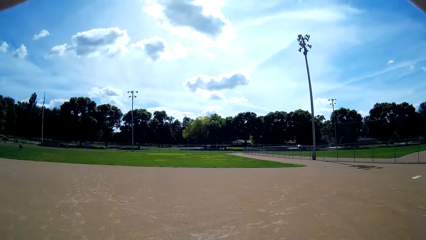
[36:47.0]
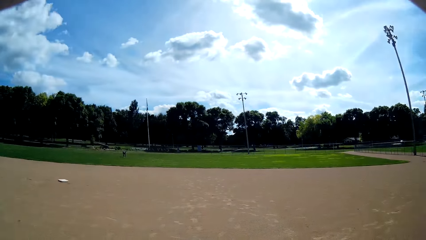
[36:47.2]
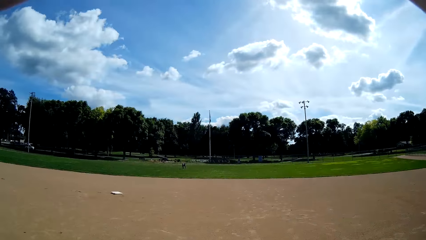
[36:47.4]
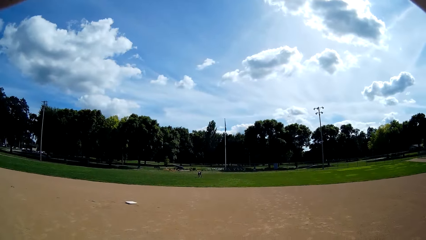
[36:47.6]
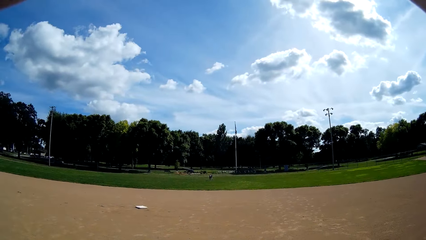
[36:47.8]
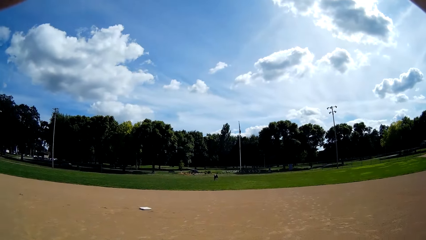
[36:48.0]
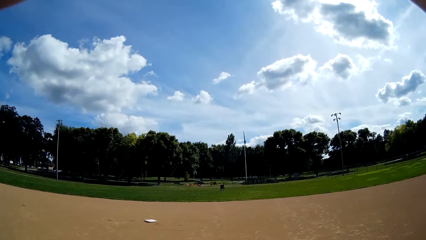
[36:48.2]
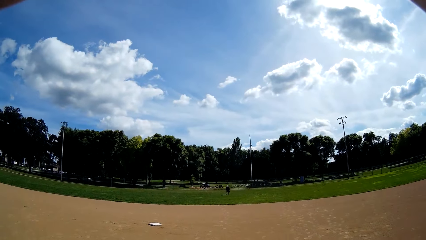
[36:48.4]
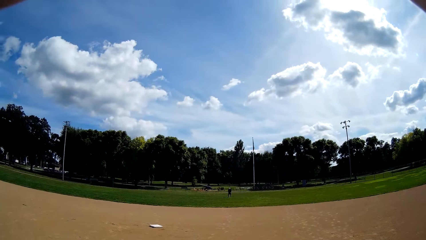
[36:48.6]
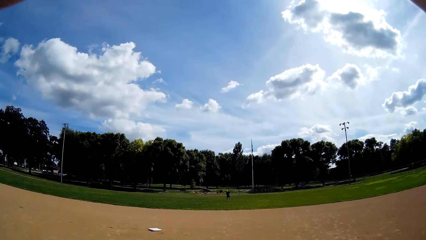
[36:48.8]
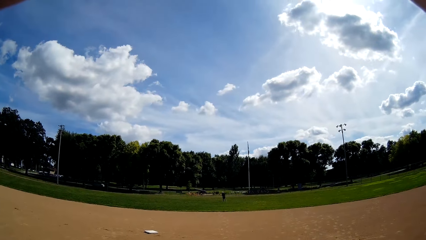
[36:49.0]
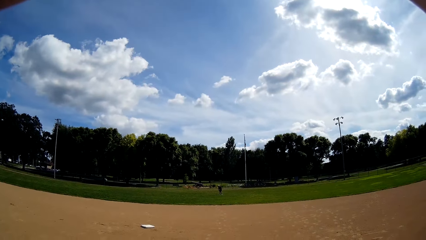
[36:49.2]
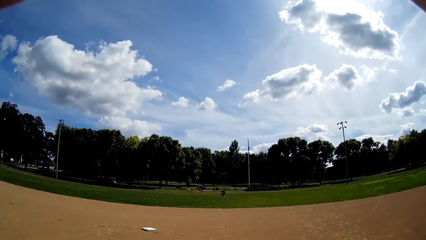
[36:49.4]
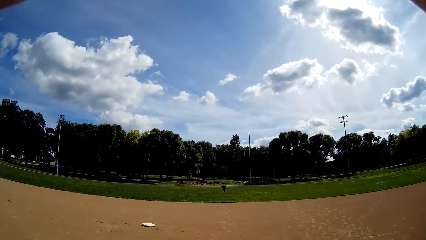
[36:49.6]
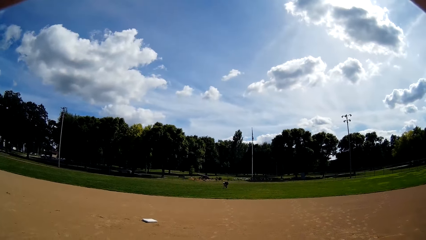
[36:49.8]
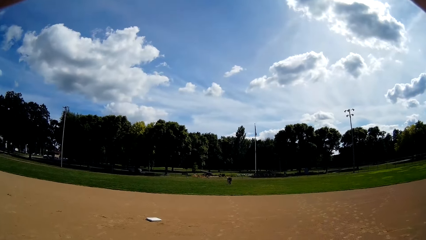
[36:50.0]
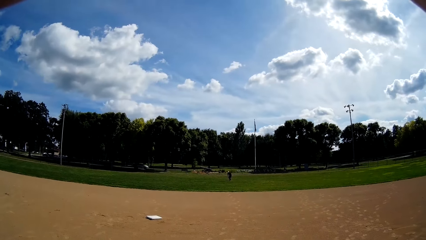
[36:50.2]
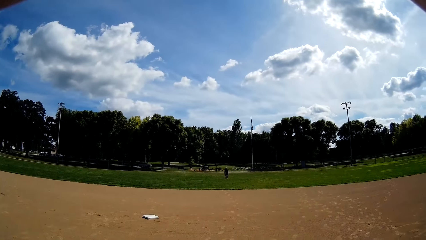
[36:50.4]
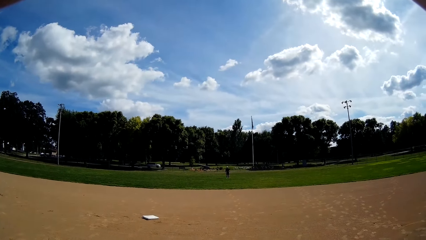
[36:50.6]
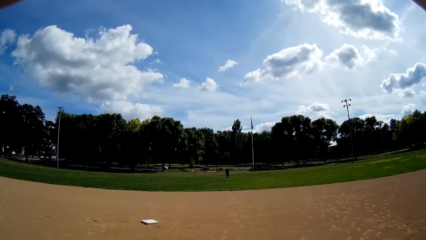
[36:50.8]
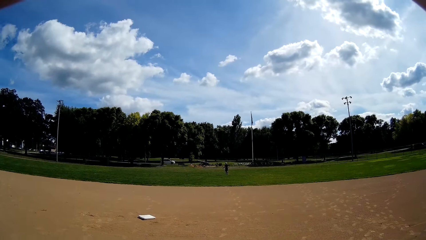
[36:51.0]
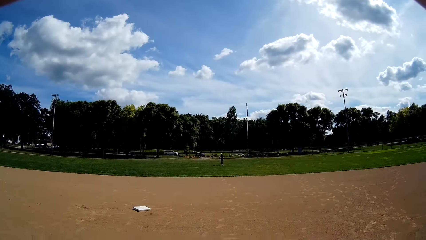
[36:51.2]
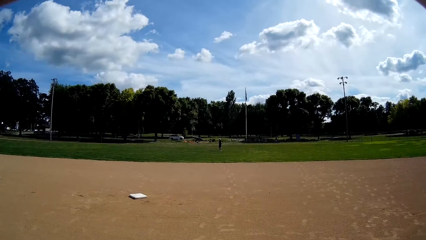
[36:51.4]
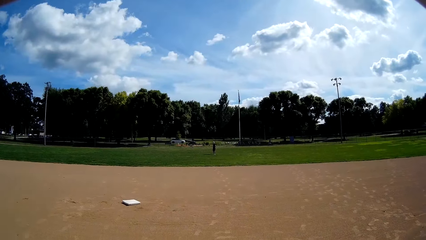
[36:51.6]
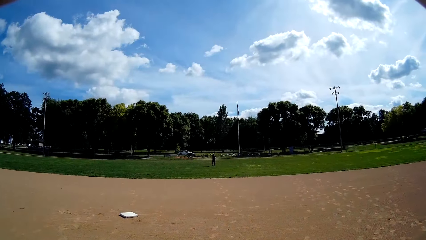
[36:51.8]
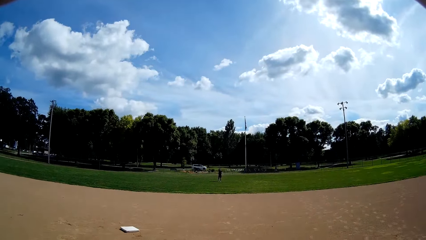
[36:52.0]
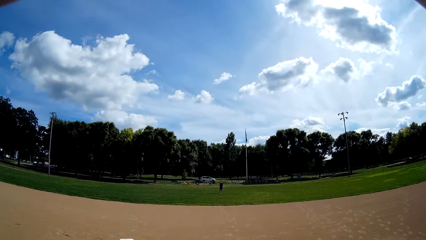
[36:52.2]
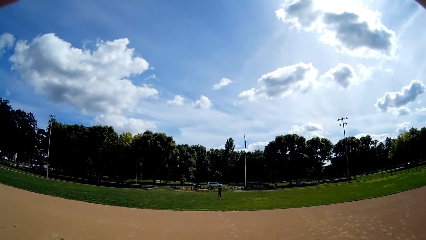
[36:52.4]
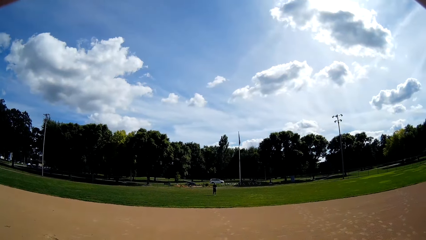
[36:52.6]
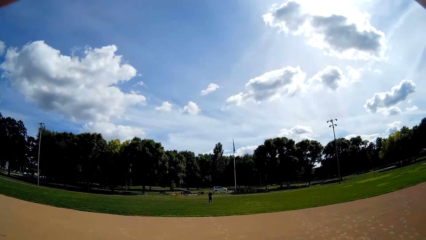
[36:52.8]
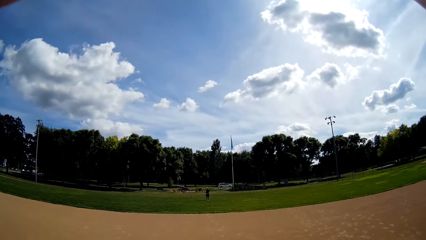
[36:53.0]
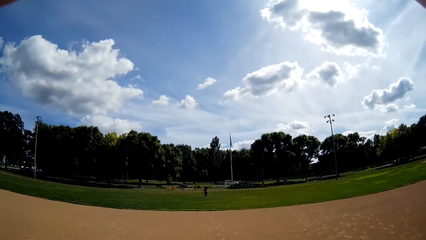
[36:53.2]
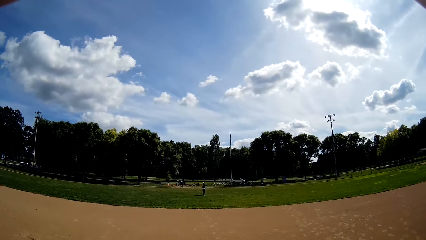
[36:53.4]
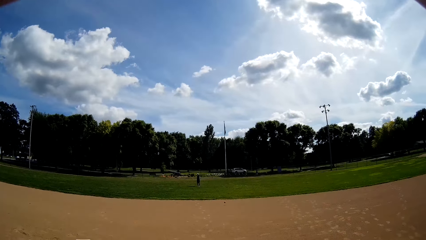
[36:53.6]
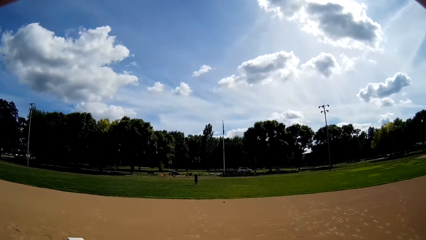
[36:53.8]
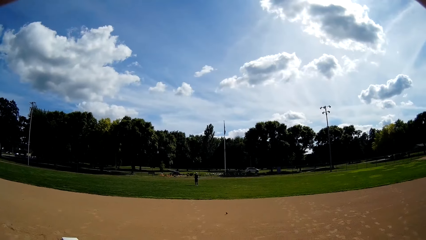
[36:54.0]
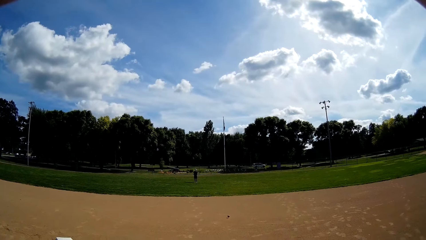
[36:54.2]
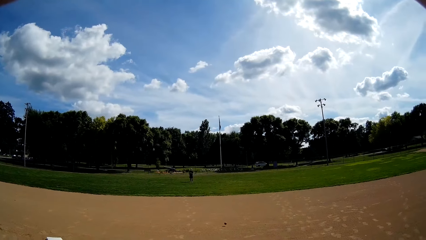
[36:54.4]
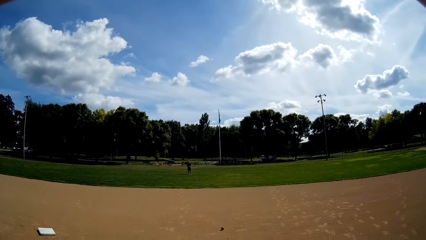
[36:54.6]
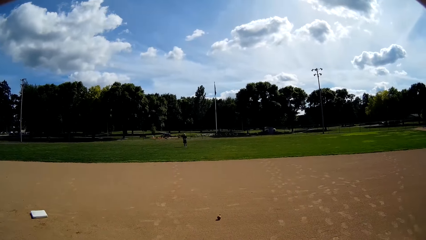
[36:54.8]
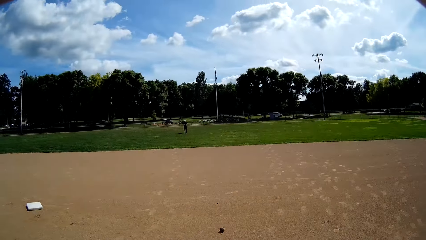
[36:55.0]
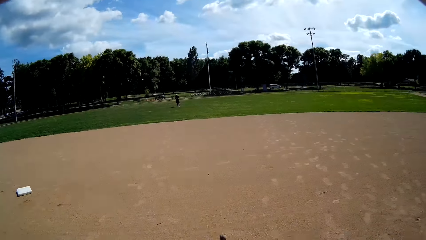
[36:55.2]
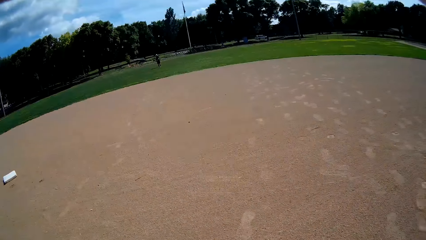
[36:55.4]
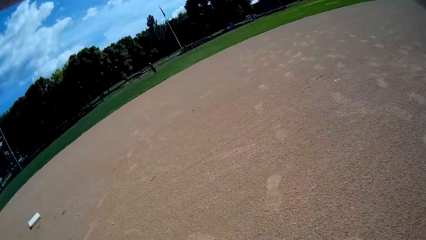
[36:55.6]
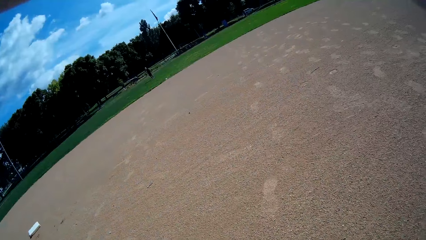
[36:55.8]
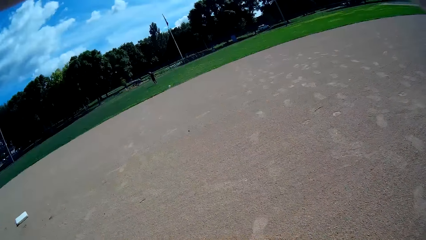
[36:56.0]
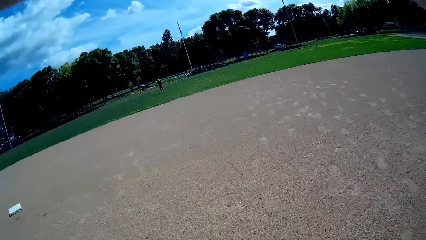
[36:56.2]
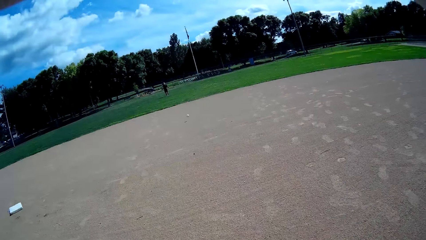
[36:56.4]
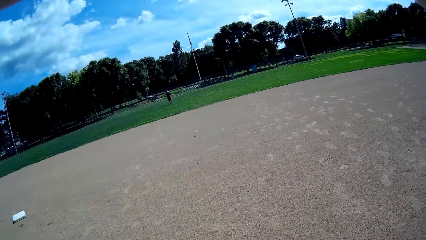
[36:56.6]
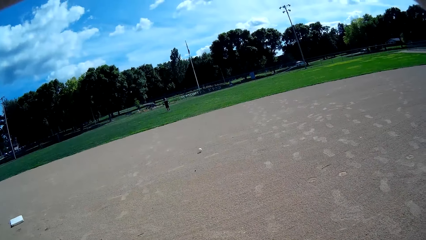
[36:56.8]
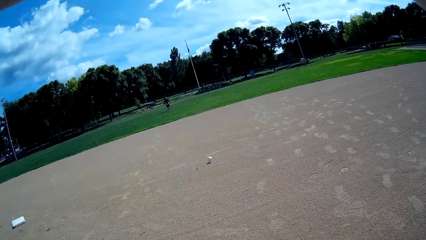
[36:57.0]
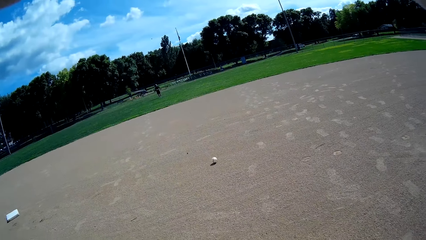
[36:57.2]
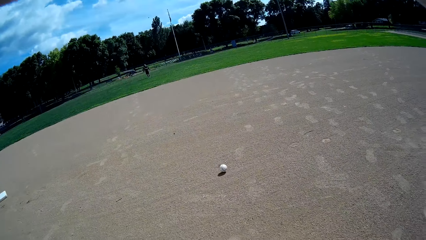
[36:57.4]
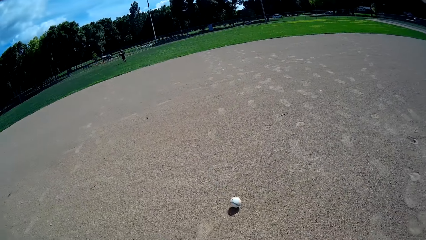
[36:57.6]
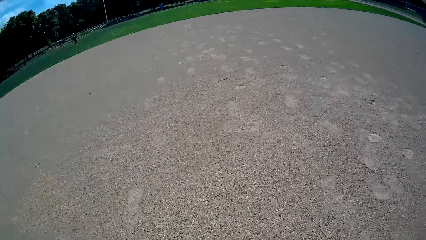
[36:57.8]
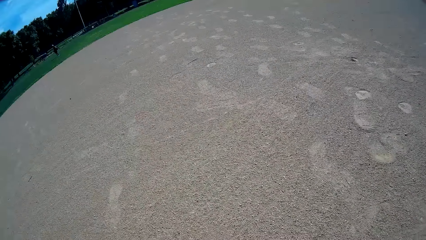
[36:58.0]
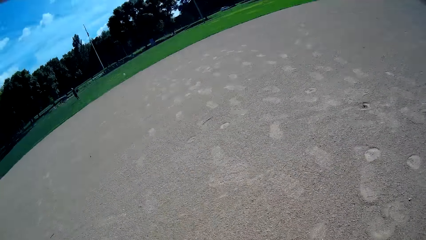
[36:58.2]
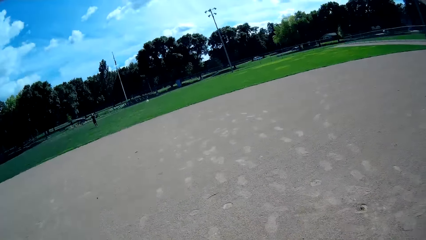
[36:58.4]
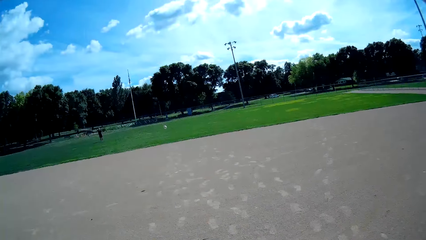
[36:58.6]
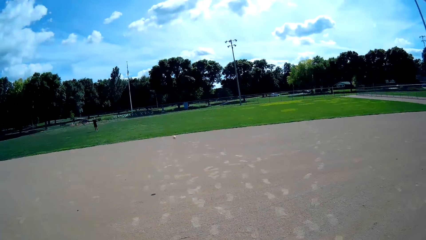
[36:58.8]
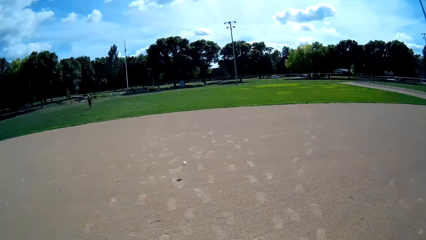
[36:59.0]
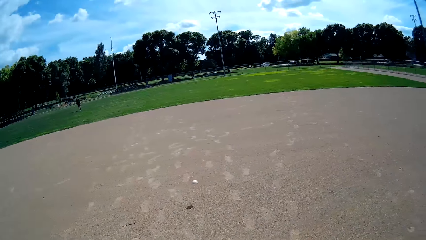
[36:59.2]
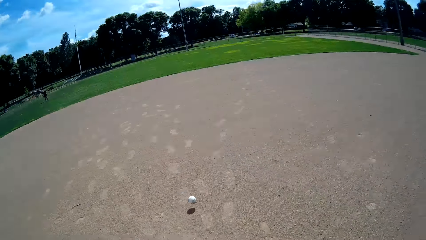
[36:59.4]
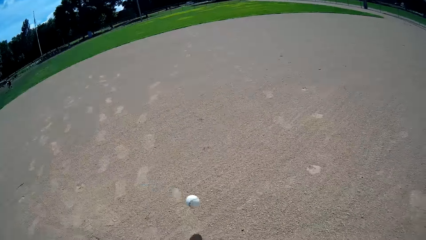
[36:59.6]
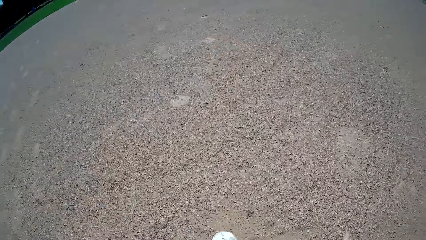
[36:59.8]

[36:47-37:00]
A man picks up a baseball. The man throws the baseball towards the camera wearer. The man throws the baseball towards the camera wearer repeatedly. The camera wearer holds the baseball. The man throws the baseball towards the camera wearer.

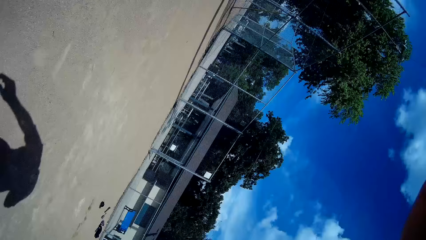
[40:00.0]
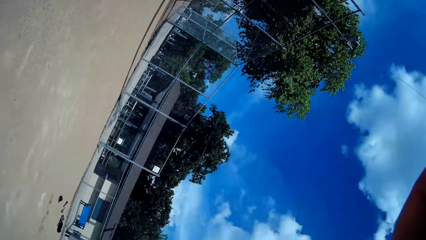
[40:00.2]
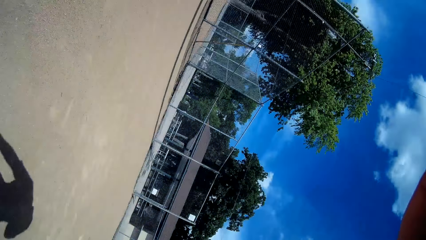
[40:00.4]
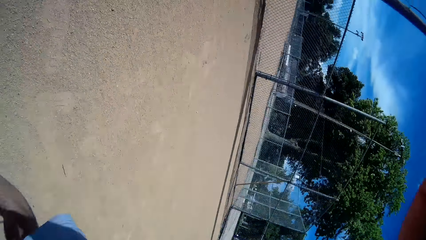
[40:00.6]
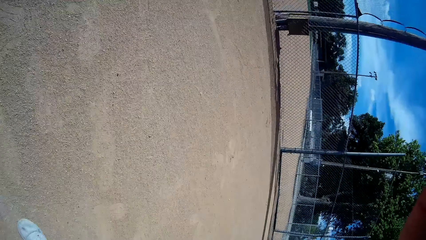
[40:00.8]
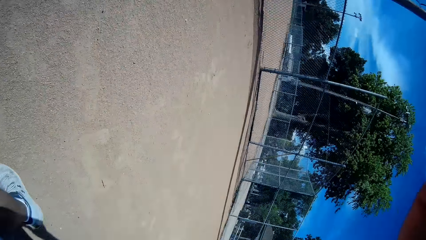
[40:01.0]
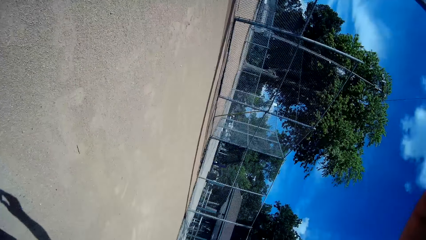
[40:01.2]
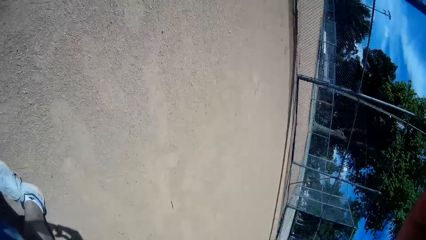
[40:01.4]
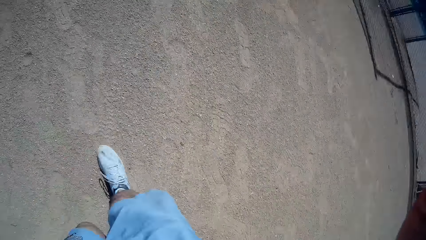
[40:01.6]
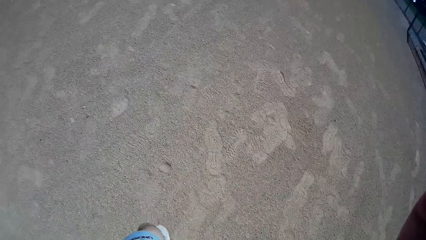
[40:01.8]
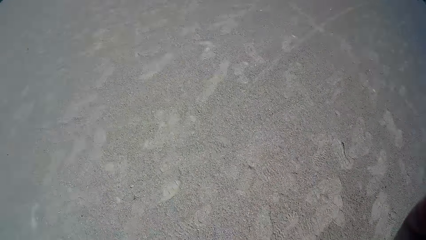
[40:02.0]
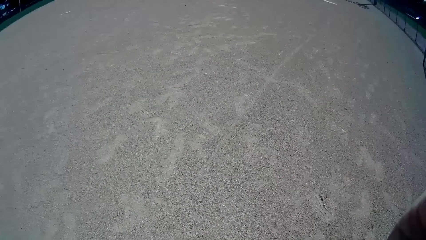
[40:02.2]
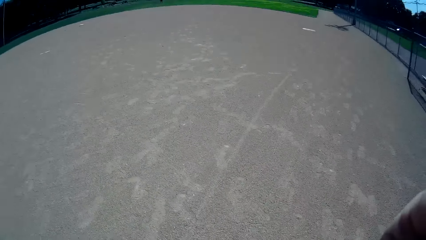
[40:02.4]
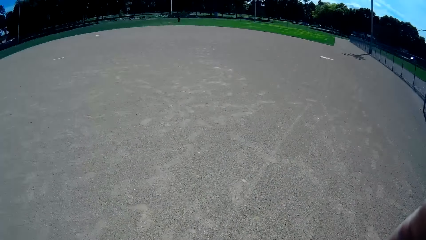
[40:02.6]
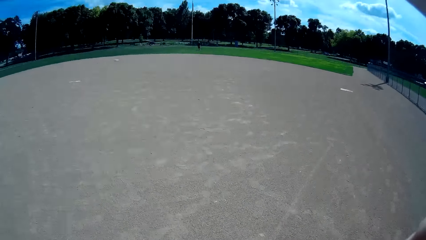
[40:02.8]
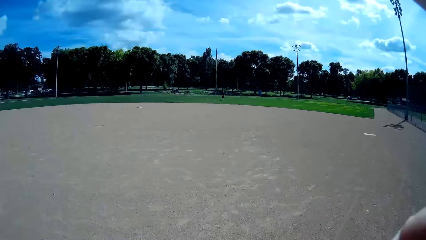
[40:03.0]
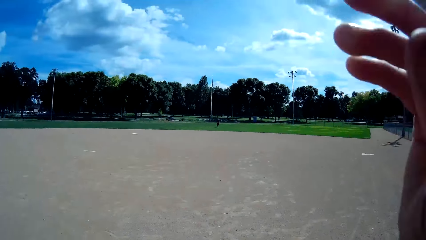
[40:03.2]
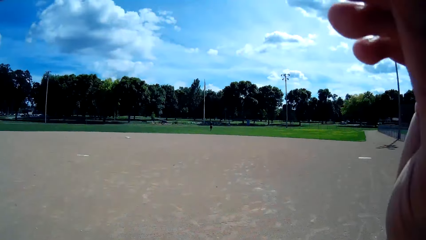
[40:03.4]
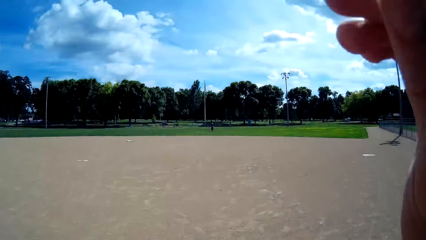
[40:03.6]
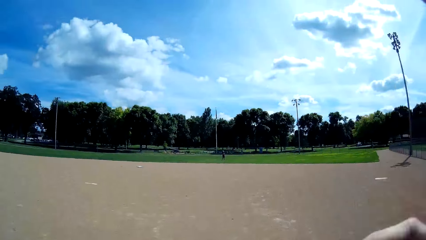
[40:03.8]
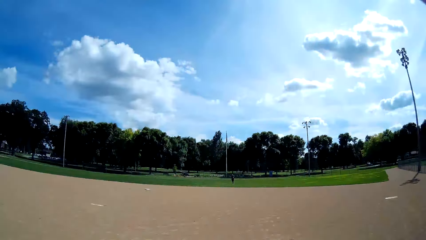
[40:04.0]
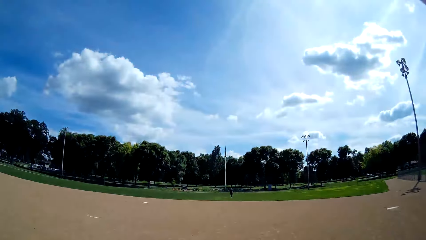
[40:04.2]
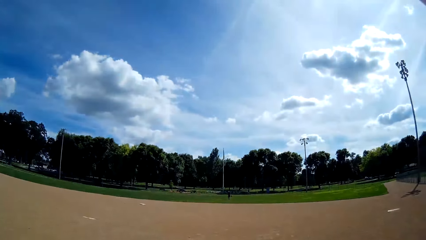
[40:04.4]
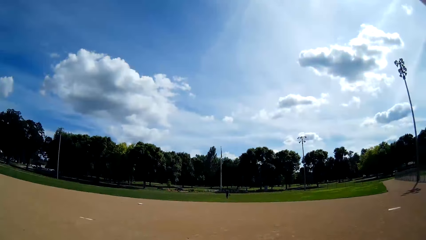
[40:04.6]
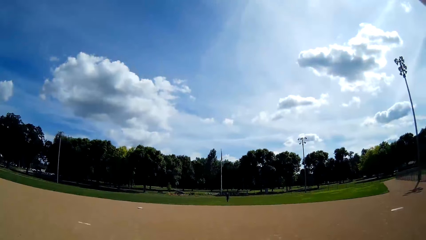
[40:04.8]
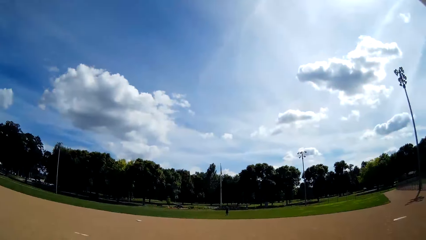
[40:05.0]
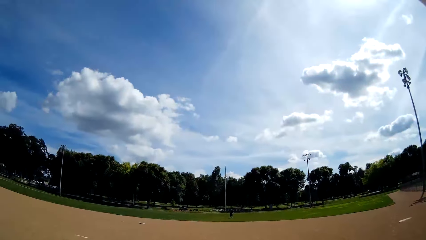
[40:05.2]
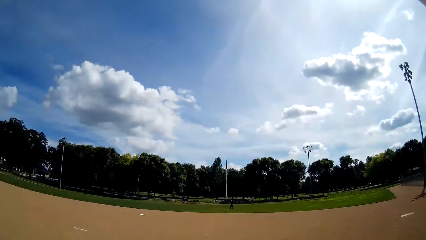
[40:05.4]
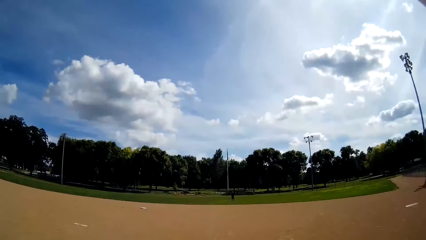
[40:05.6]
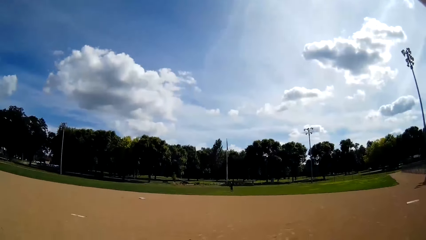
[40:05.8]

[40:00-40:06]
The camera wearer wears back the camera on his head. He raises his hand. A man throws a baseball to the camera wearer. The camera wearer interacts with the man. The man throws the baseball to the camera wearer again.
